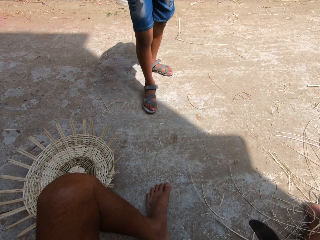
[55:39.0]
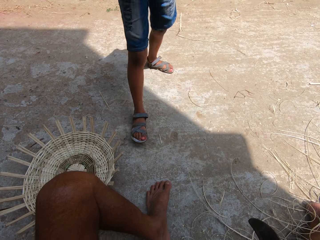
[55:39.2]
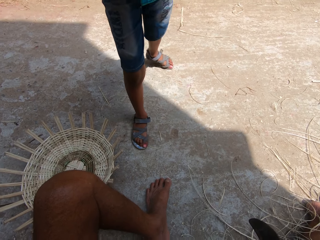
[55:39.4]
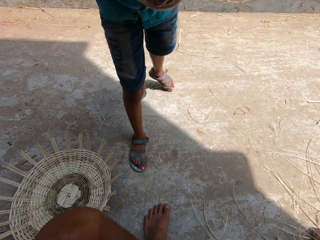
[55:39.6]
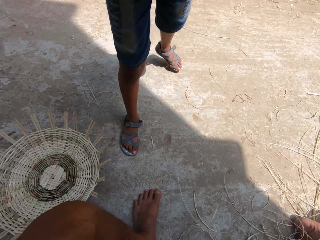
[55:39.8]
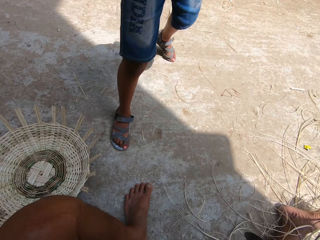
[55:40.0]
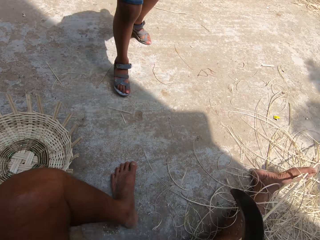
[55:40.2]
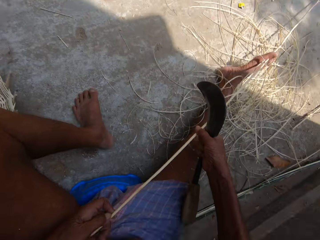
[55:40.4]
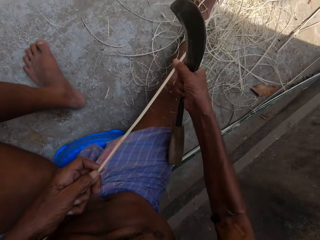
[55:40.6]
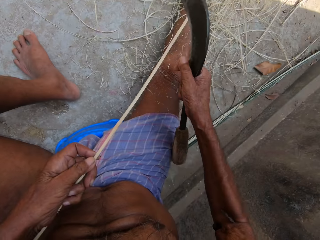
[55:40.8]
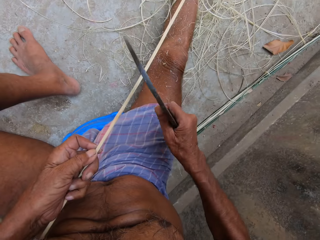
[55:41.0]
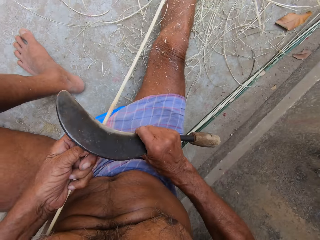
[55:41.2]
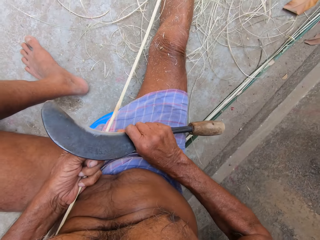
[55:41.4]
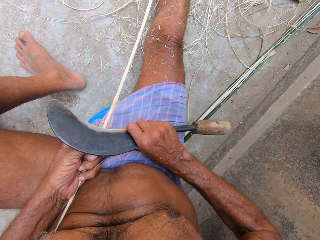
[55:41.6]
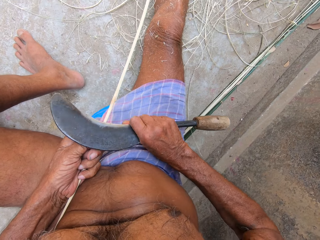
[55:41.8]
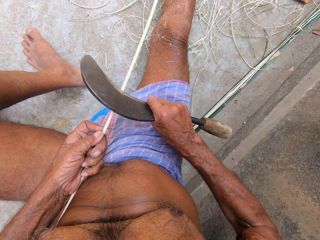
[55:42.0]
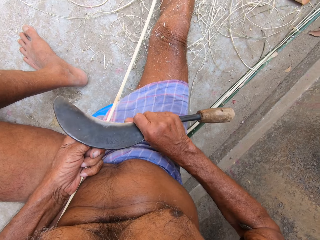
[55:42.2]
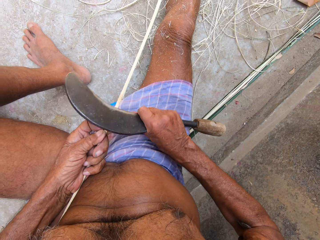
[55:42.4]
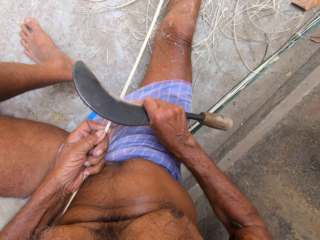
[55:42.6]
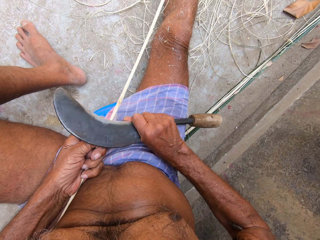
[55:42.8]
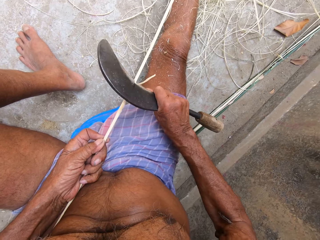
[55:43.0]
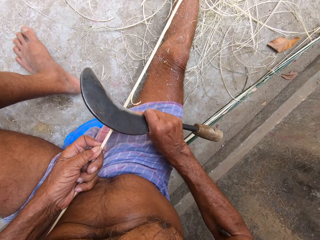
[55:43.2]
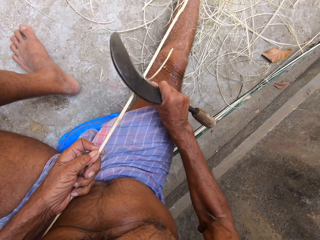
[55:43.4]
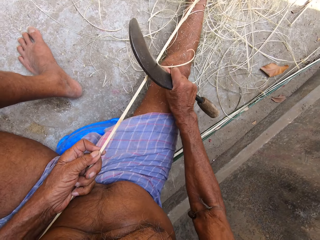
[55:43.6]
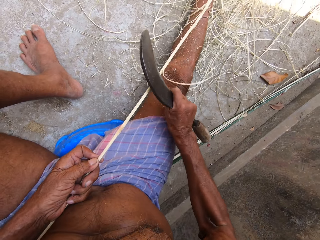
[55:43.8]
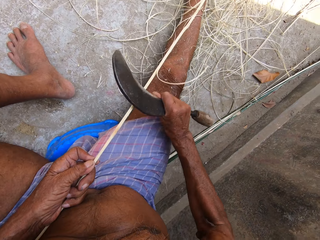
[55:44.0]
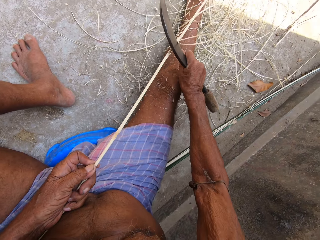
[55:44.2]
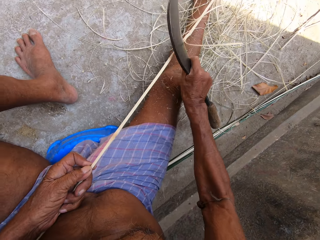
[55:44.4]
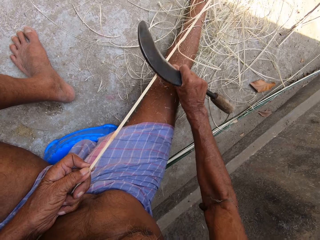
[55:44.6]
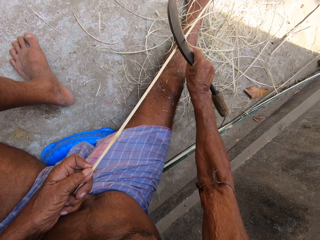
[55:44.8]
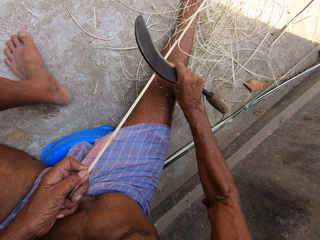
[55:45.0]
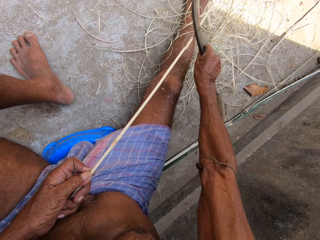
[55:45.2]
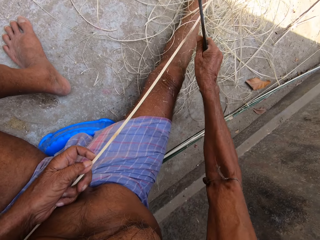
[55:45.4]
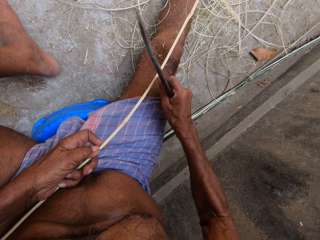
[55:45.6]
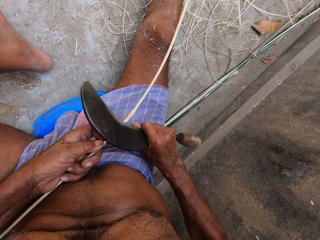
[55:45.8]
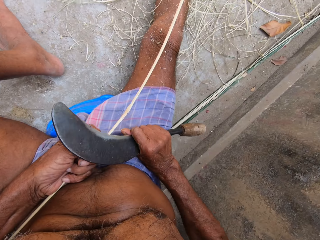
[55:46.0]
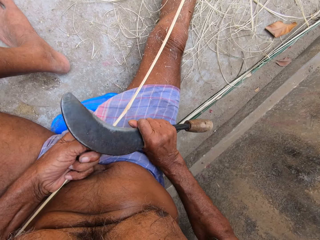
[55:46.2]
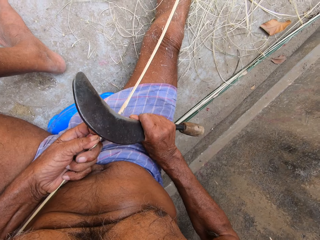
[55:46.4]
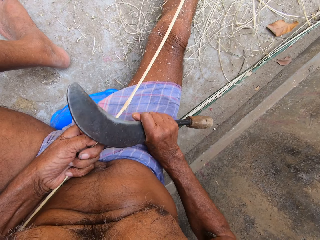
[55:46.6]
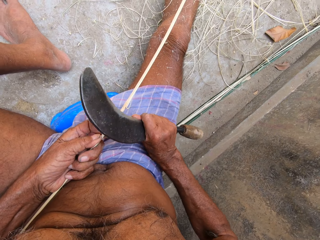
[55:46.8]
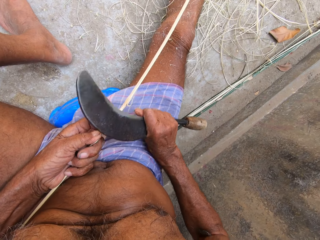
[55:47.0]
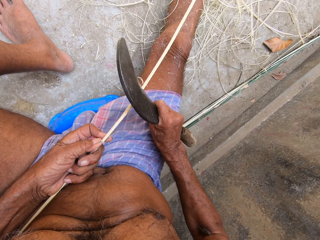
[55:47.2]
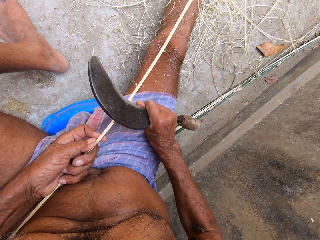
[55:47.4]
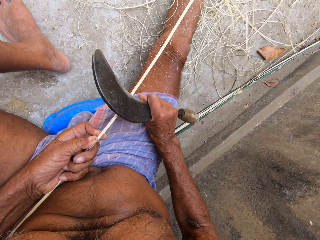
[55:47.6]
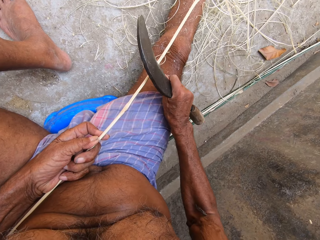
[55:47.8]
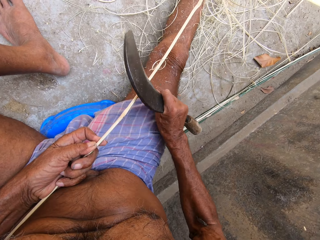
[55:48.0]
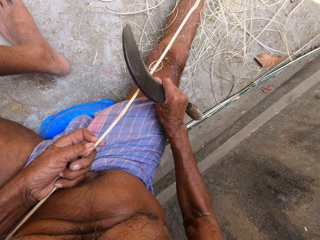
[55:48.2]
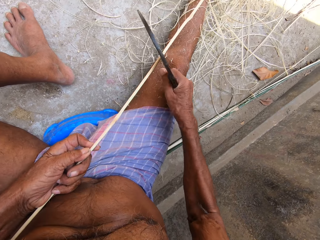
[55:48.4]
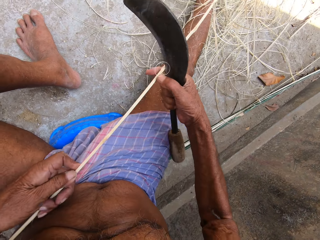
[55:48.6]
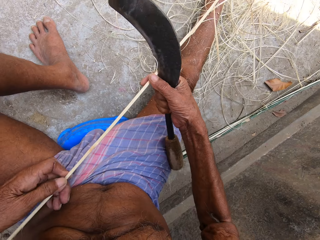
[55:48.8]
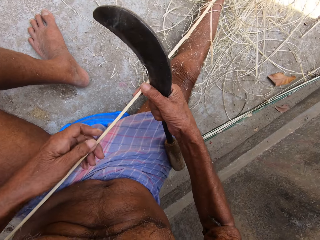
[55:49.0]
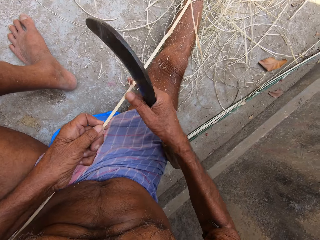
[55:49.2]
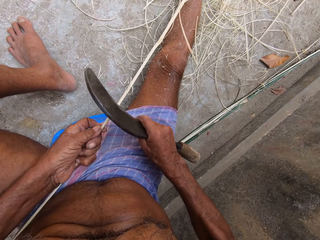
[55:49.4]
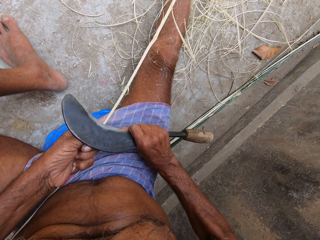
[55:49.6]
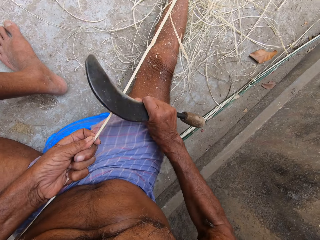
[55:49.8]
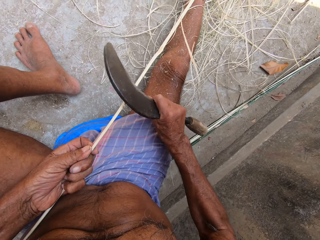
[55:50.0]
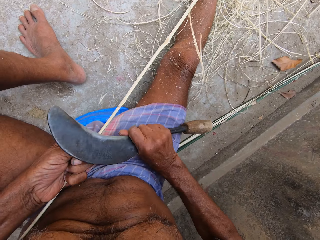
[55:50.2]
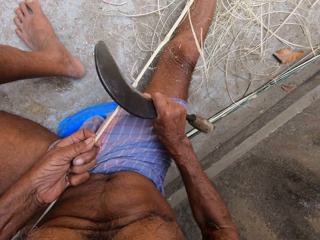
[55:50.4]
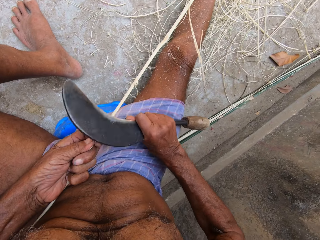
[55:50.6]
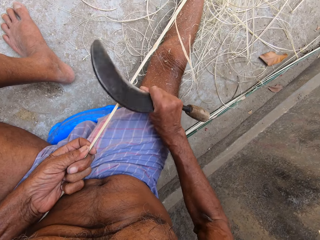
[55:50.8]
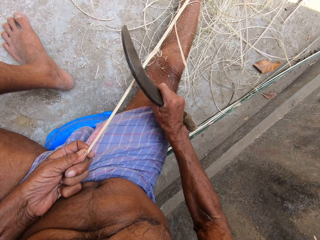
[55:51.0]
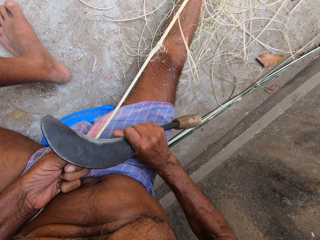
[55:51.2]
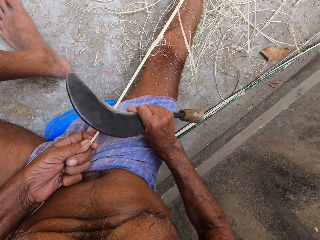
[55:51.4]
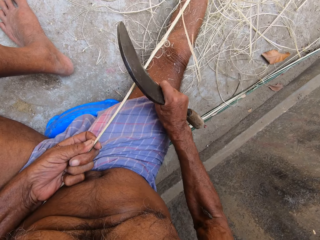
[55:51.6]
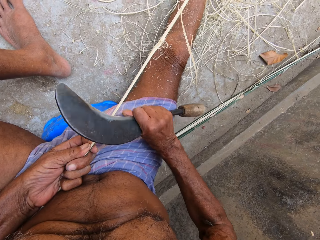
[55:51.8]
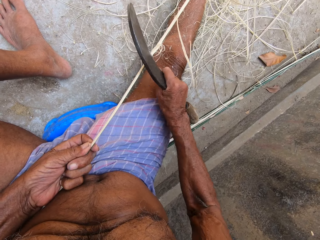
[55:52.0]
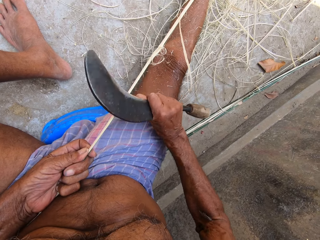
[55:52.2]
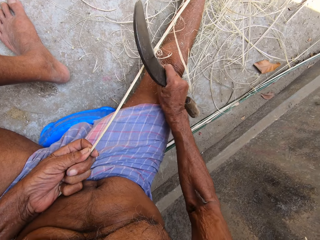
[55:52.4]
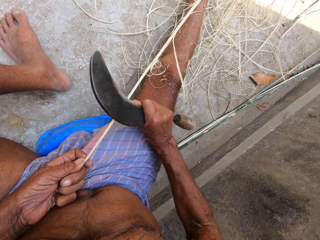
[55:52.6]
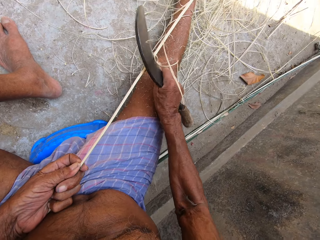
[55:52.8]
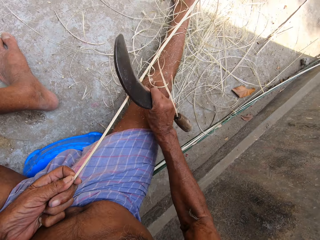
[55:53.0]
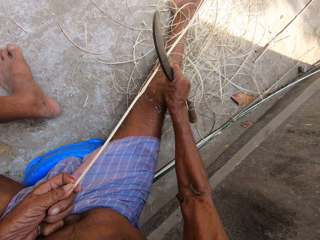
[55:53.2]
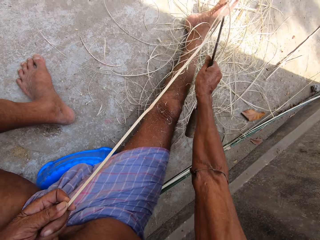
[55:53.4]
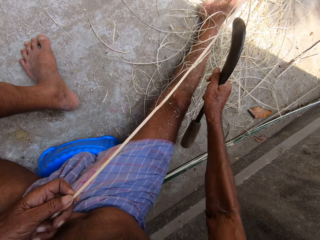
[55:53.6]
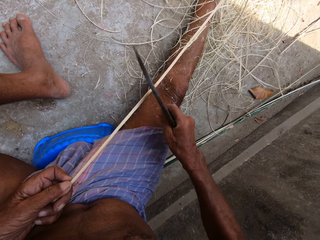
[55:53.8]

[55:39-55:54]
A child leans towards the camera wearer. The camera wearer scrapes raffia from the stick in his left hand with the sickle in his right hand. He adjusts the stick in his hands. He scrapes raffia from the stick in his left hand with the sickle in his right hand.

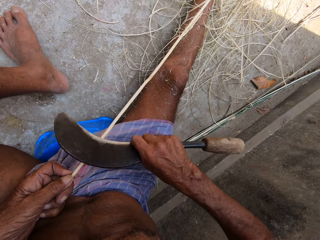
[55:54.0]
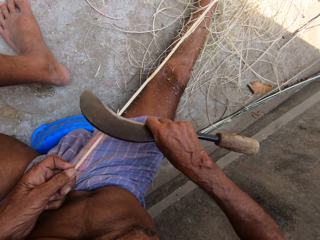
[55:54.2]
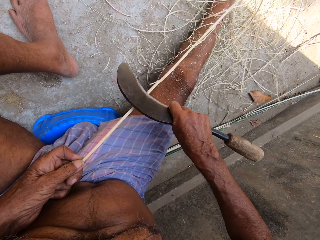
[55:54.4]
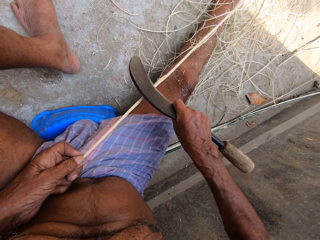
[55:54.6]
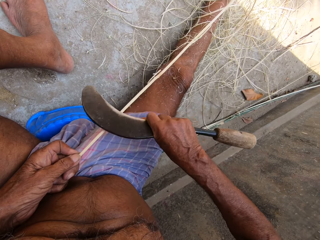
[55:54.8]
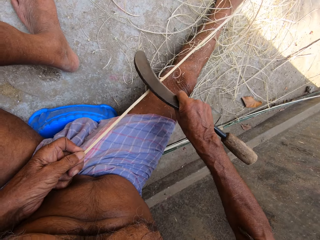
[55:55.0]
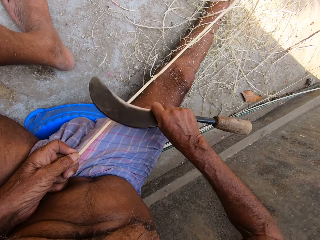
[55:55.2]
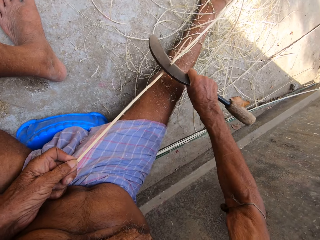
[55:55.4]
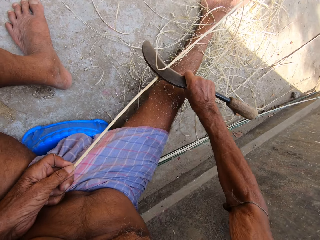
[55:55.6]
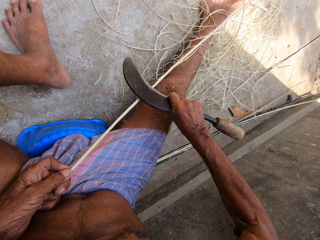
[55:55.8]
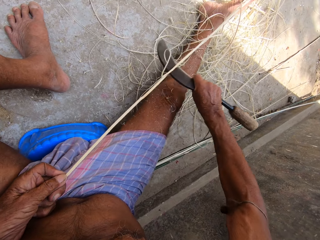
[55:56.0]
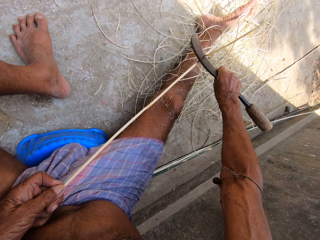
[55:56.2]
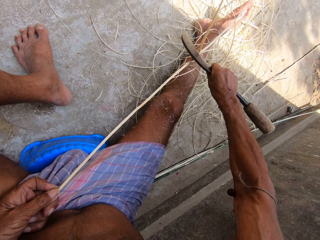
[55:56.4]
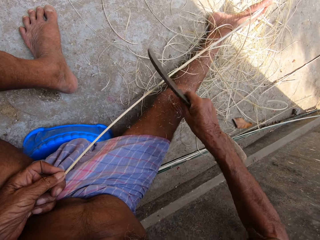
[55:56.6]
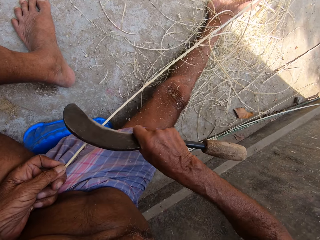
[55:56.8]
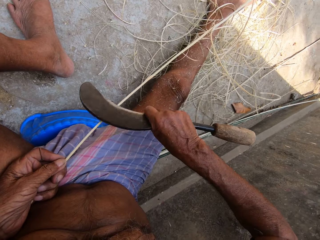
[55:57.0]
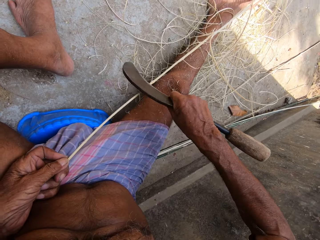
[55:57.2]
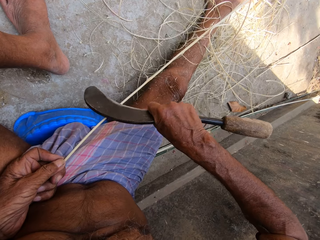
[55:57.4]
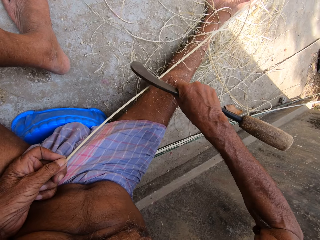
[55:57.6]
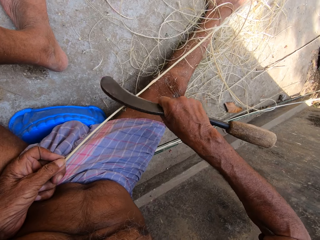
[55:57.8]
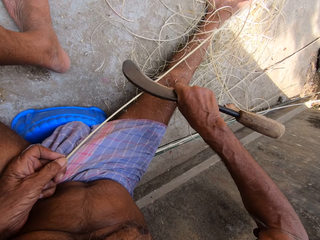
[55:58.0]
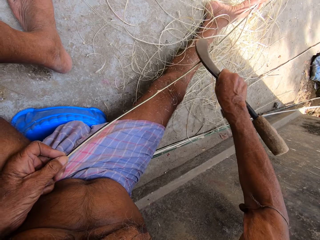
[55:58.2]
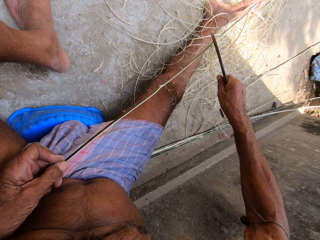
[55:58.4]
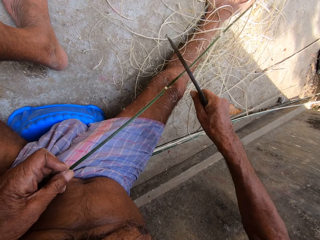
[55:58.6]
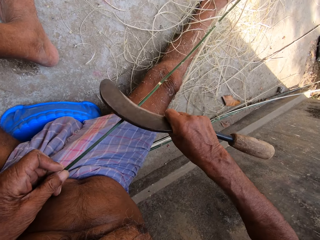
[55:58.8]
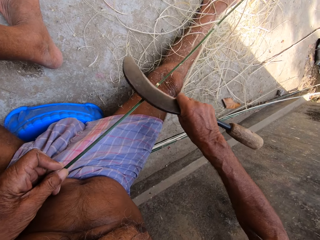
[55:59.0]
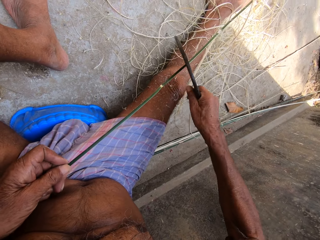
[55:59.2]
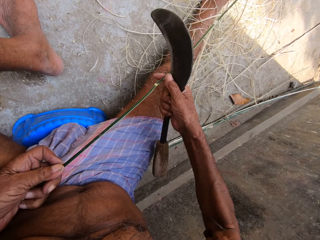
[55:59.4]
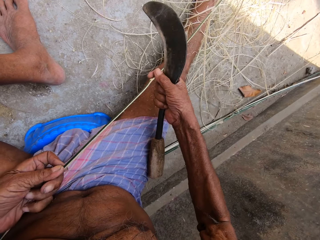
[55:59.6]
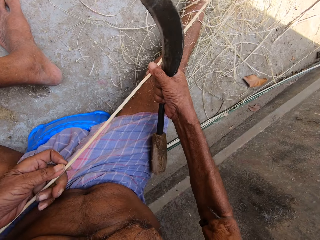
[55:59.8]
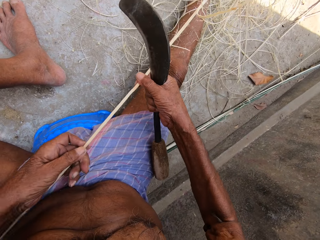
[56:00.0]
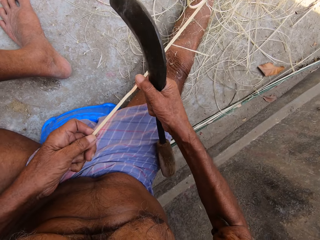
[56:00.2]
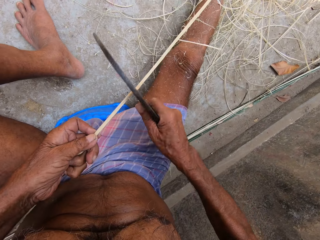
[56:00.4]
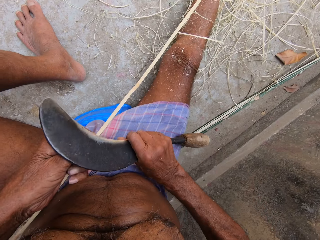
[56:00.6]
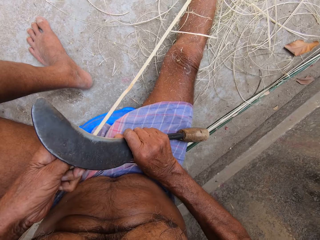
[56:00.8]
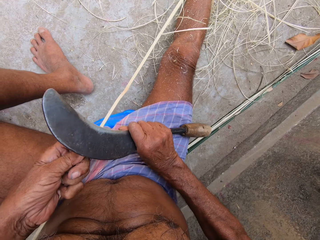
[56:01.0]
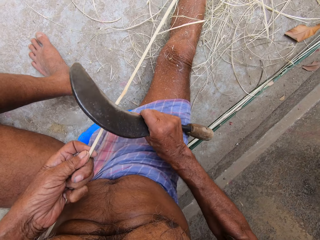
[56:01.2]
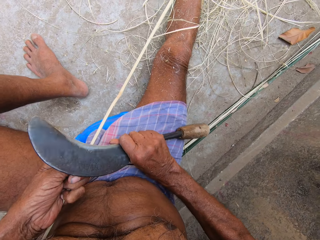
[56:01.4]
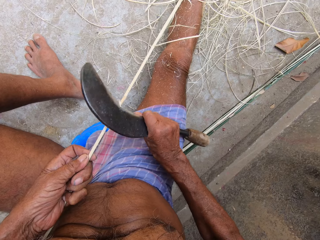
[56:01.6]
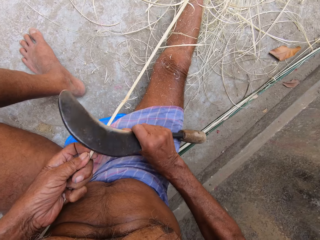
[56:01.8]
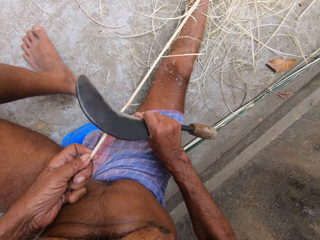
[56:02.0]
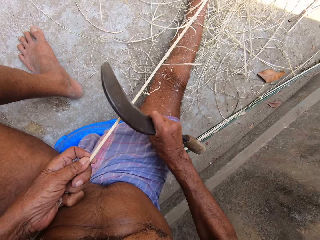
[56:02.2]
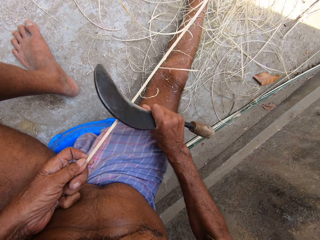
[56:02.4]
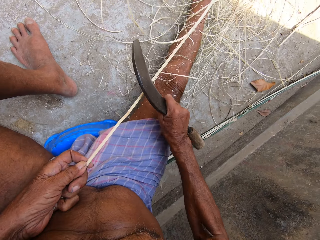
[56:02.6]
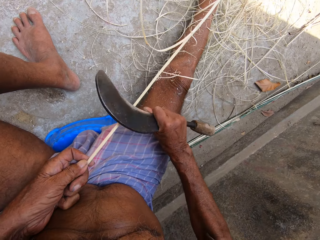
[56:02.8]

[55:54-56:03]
The camera wearer adjusts the stick in his hands. He scrapes raffia from the stick in his left hand with the sickle in his right hand.
